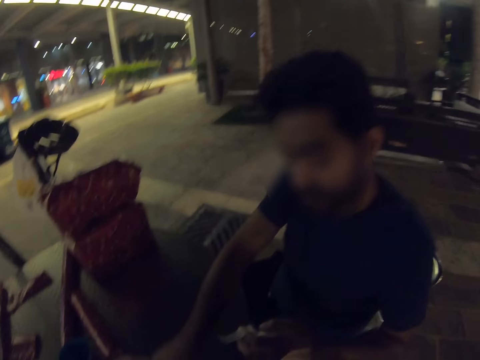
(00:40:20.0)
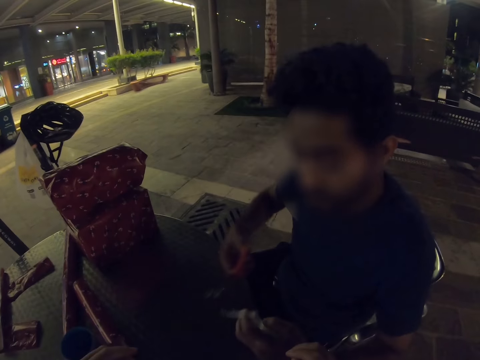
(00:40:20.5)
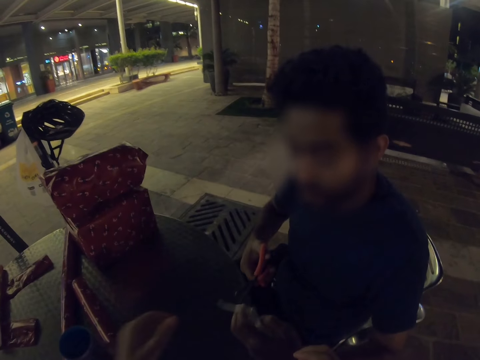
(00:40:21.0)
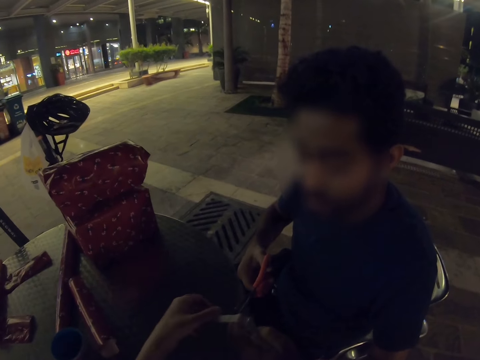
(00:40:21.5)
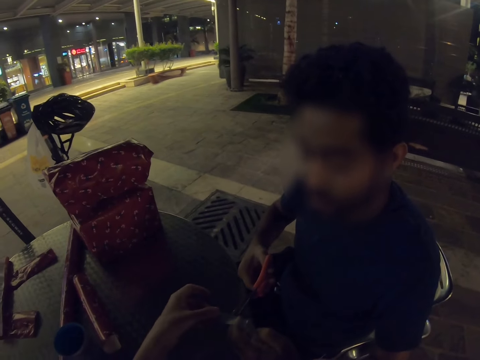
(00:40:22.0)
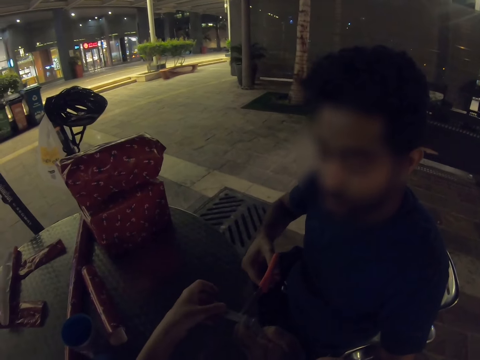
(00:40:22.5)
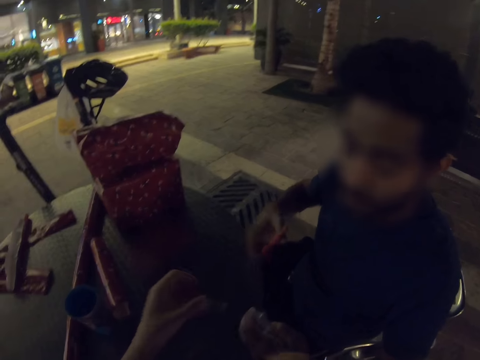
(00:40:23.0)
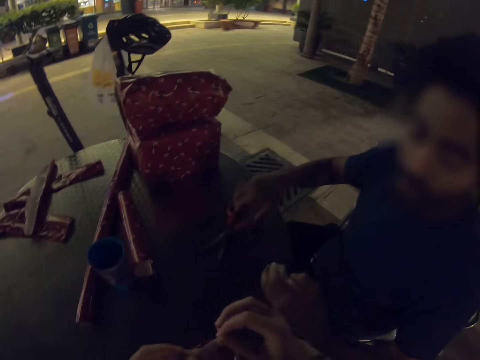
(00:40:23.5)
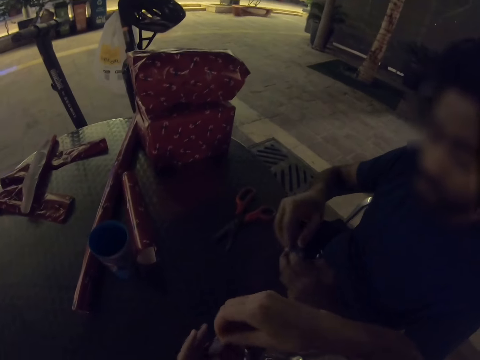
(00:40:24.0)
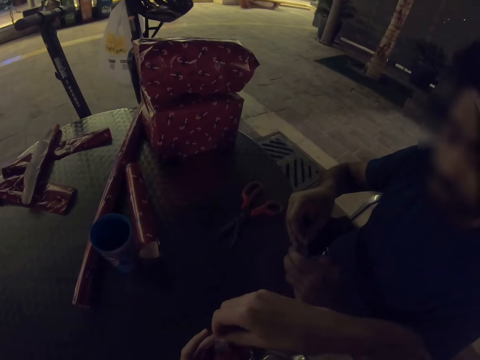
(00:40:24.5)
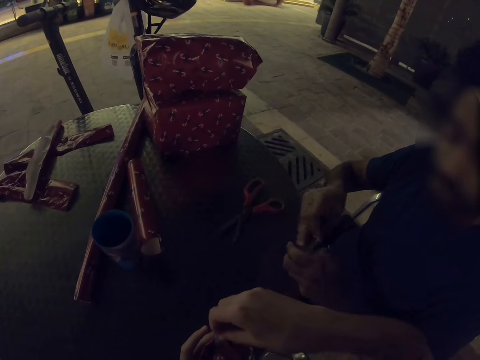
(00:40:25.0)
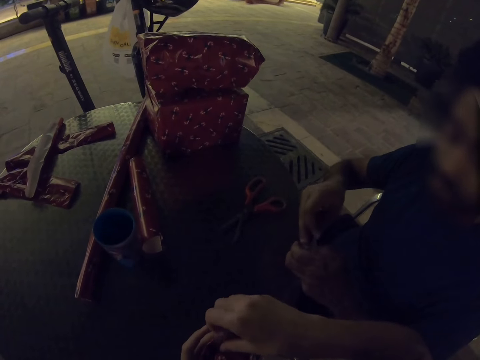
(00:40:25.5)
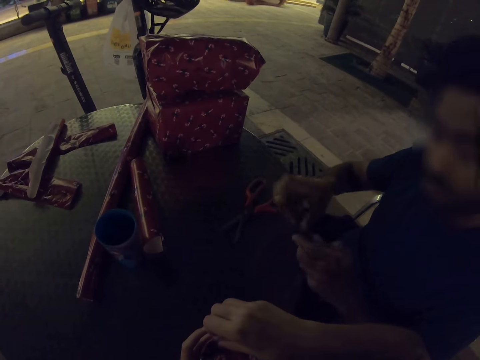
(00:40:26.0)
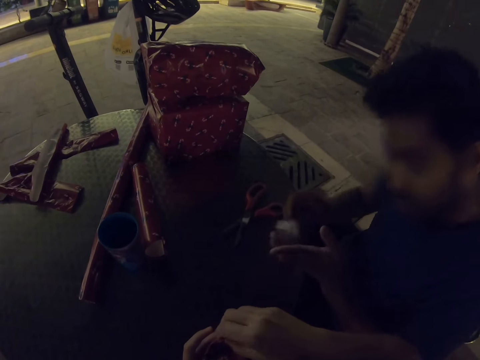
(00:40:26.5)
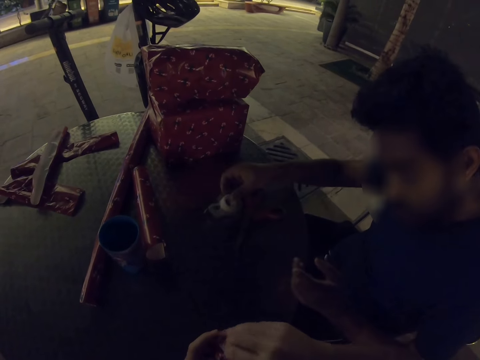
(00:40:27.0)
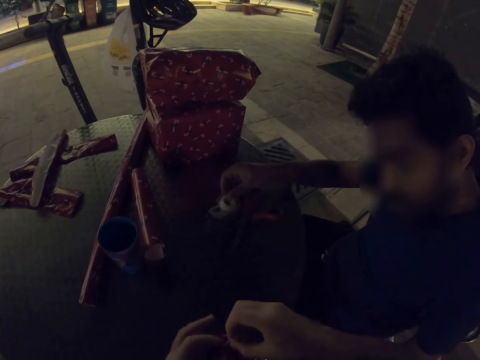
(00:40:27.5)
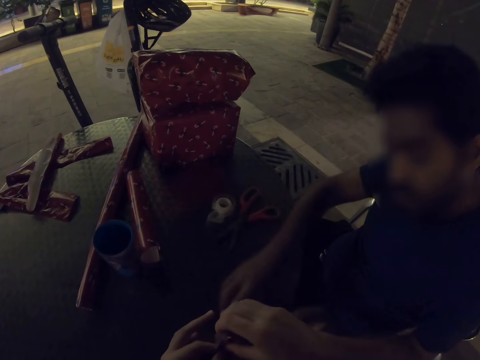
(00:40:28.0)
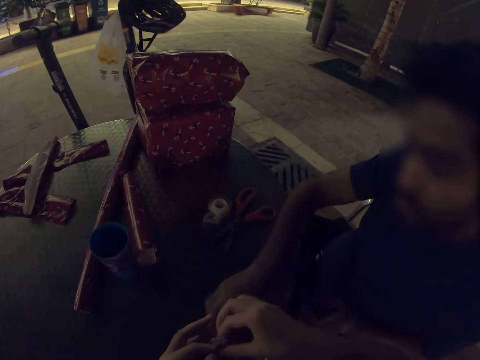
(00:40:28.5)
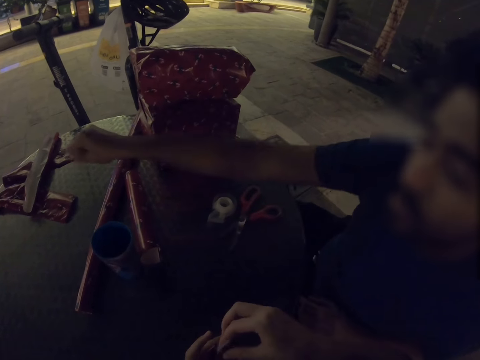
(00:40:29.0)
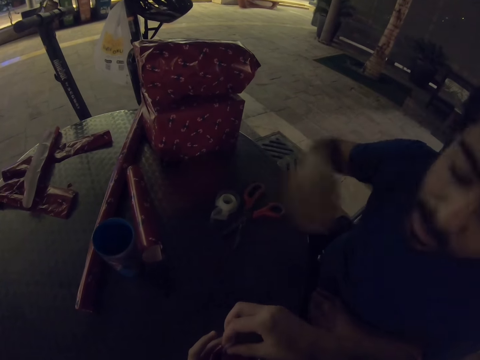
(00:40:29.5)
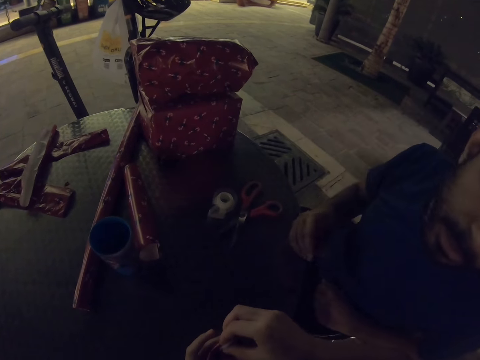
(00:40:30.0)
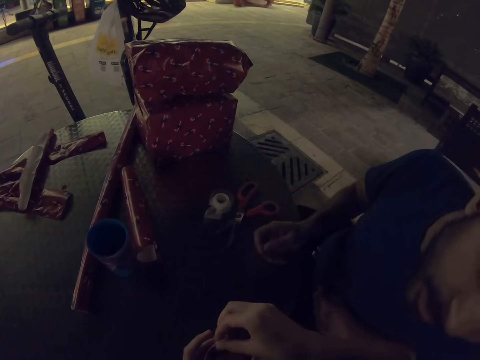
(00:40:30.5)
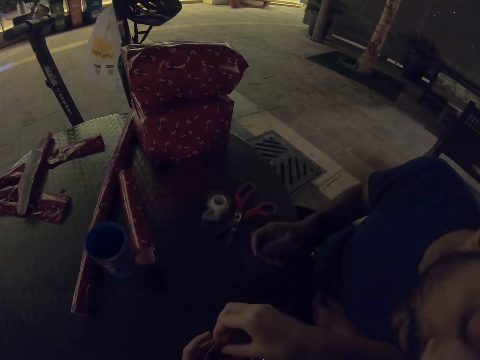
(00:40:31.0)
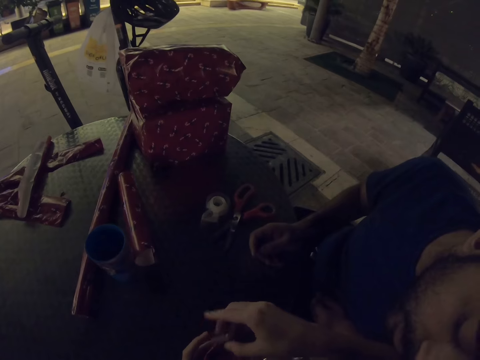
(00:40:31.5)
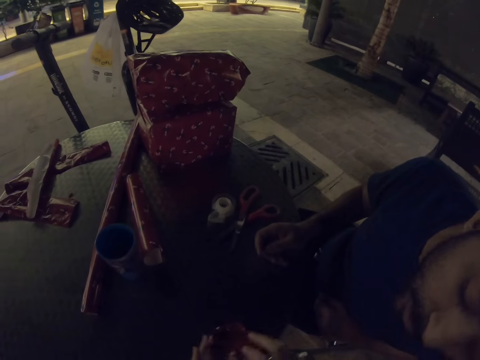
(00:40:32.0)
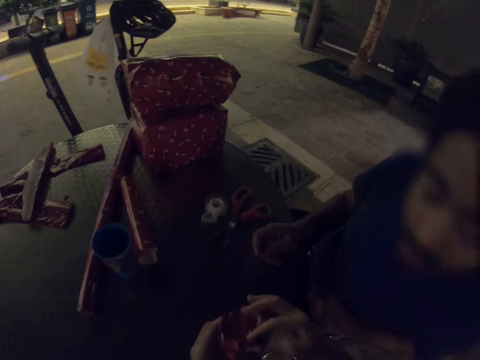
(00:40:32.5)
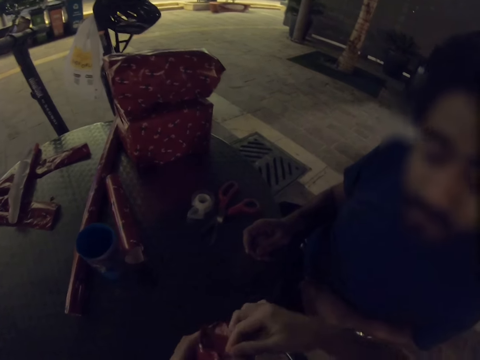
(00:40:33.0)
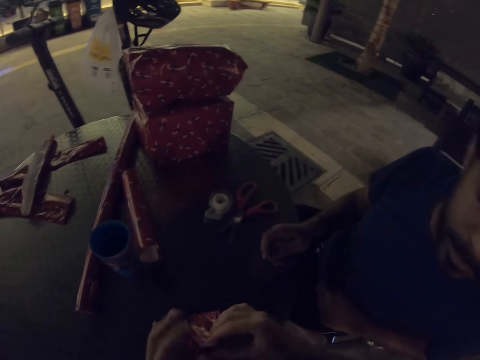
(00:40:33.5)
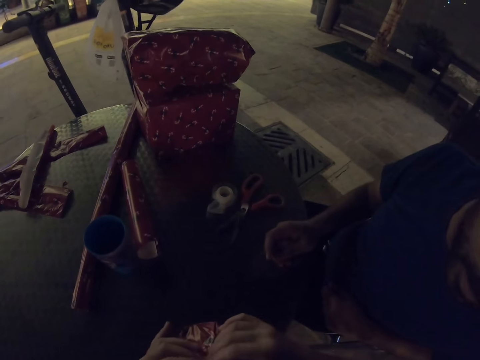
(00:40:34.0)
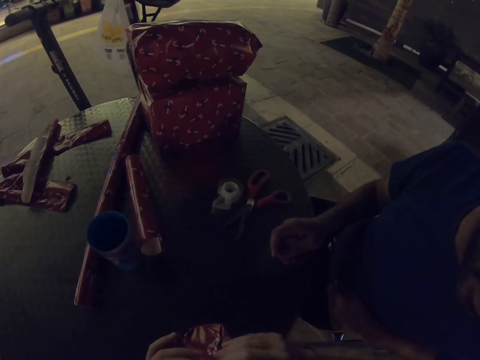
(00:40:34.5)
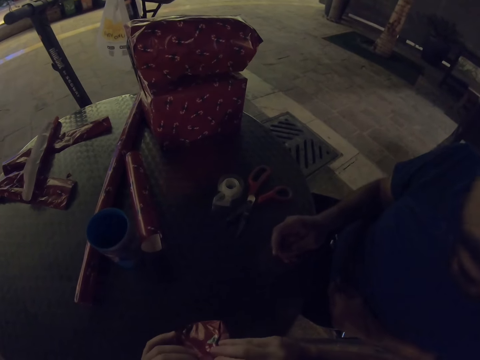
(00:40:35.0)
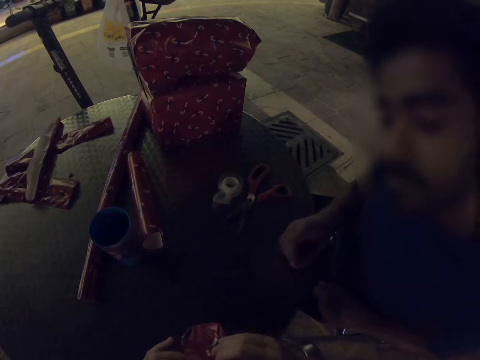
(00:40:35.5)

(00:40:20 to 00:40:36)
A man takes the scissors. The man holds the scissors. The camera wearer holds the end of the sellotape. The man cuts the sellotape with the scissors and puts the scissors on the table. The camera wearer puts the sellotape on the wrapping paper. The man pulls the sellotape, puts the sellotape on the table, takes a piece of the wrapping paper and drops the piece of the wrapping paper on the table. The camera wearer wraps the cup. The man looks at the cup.

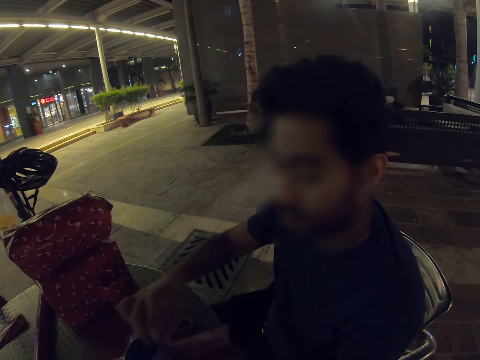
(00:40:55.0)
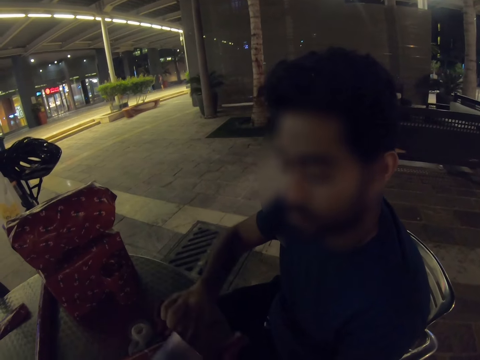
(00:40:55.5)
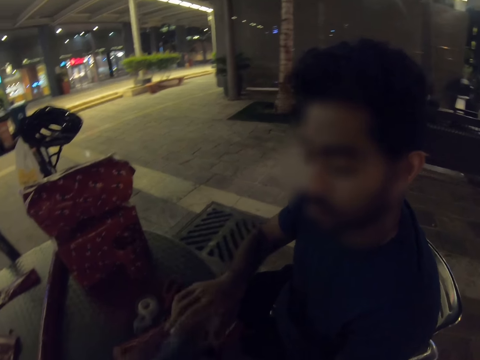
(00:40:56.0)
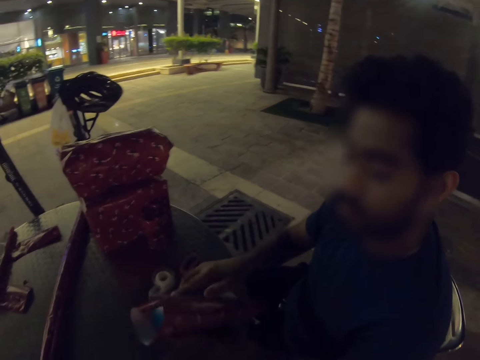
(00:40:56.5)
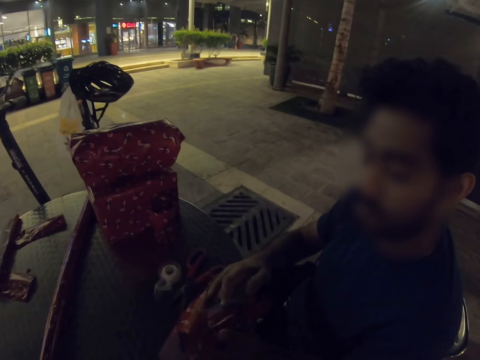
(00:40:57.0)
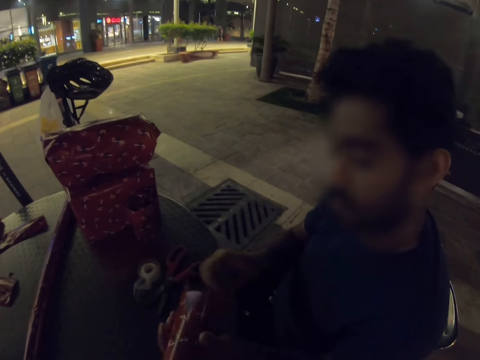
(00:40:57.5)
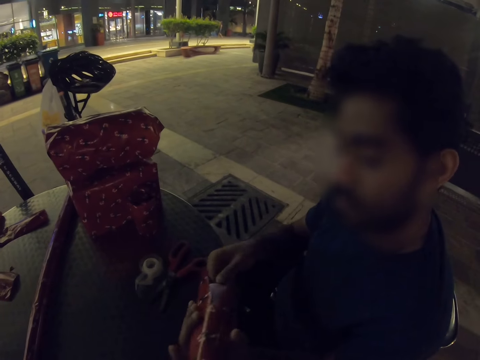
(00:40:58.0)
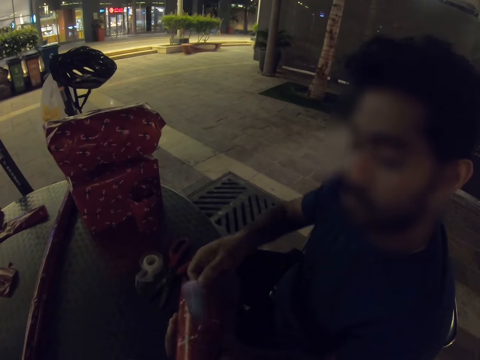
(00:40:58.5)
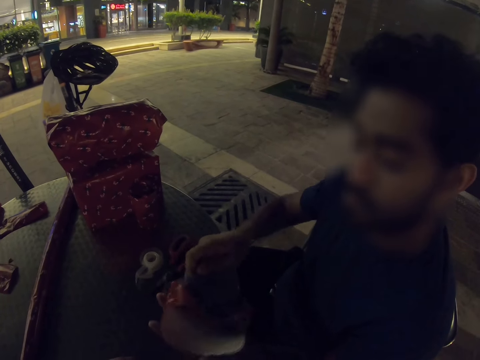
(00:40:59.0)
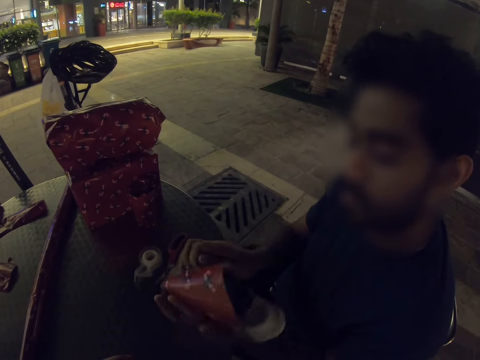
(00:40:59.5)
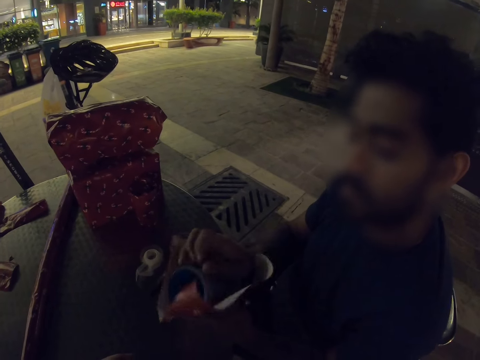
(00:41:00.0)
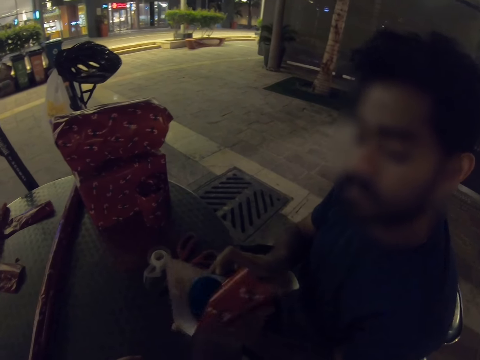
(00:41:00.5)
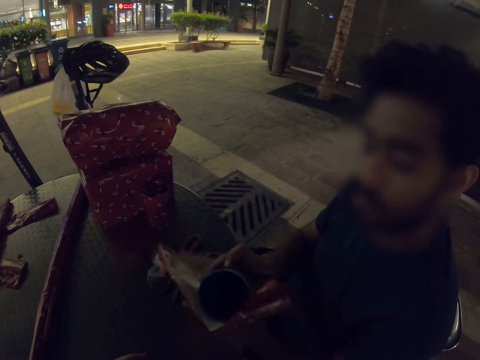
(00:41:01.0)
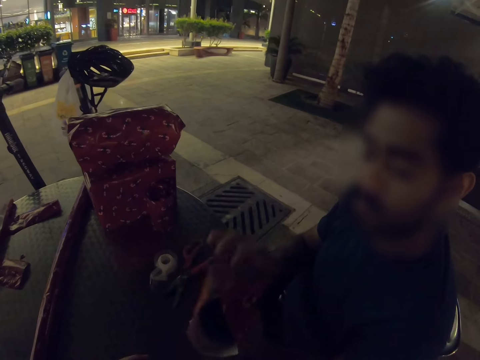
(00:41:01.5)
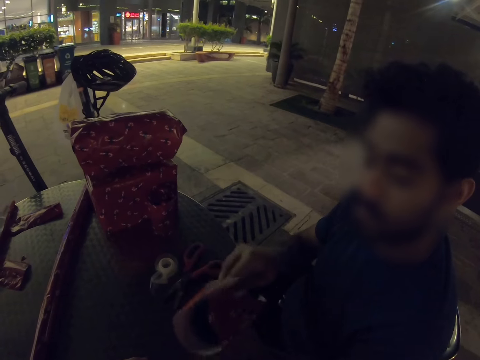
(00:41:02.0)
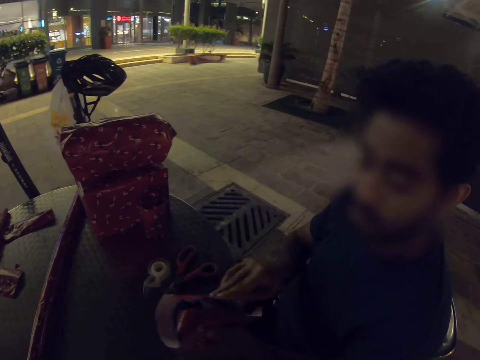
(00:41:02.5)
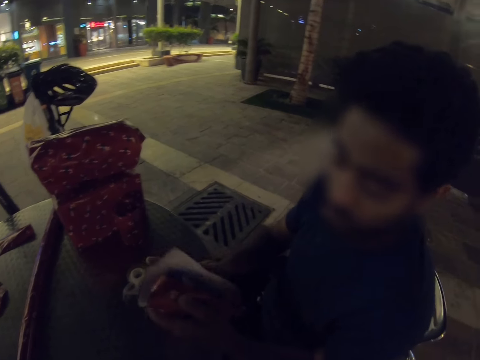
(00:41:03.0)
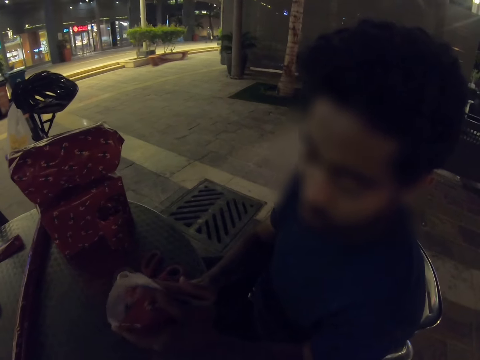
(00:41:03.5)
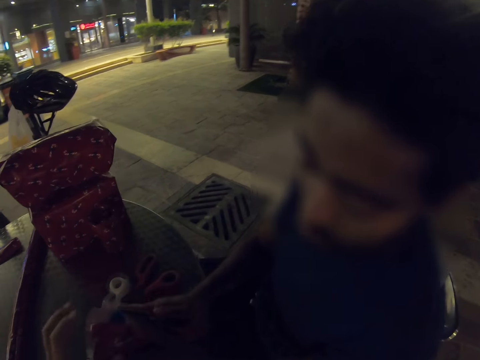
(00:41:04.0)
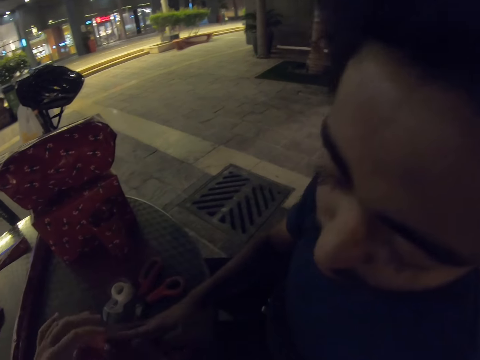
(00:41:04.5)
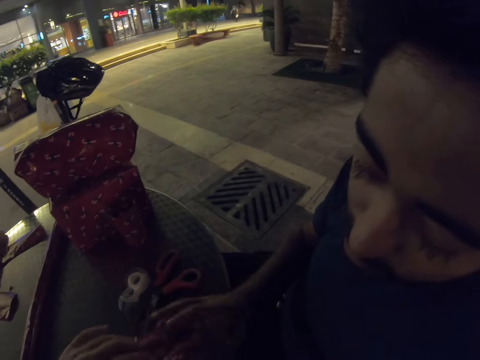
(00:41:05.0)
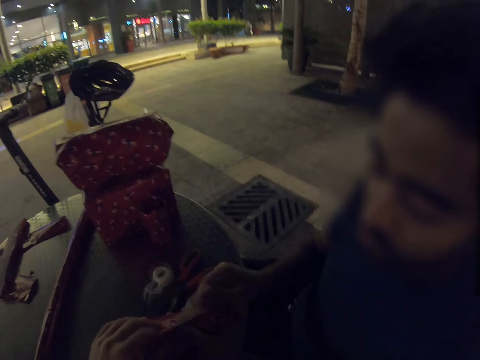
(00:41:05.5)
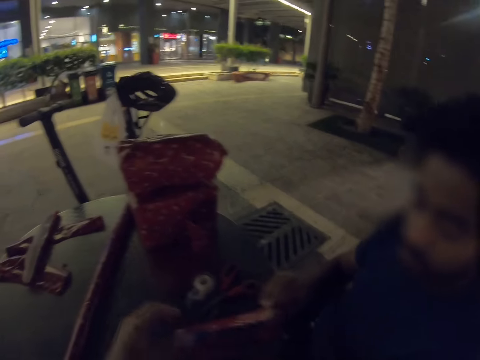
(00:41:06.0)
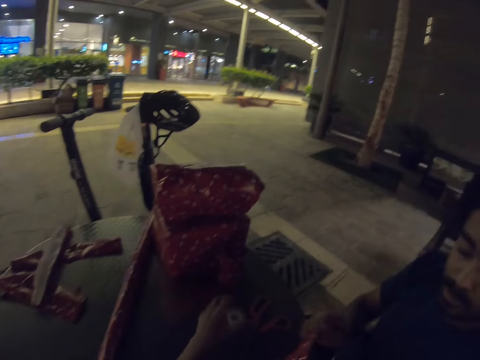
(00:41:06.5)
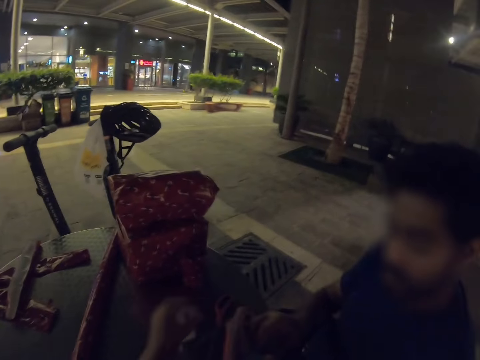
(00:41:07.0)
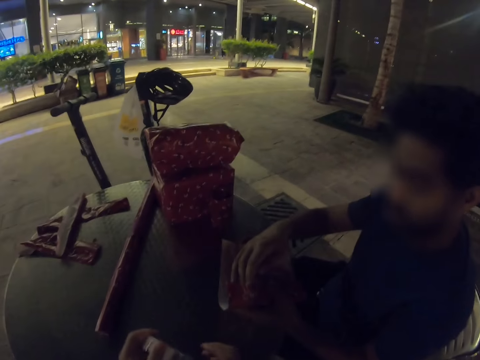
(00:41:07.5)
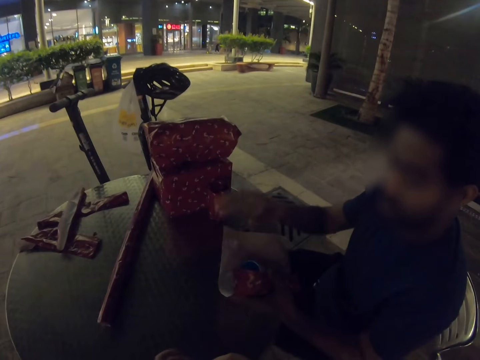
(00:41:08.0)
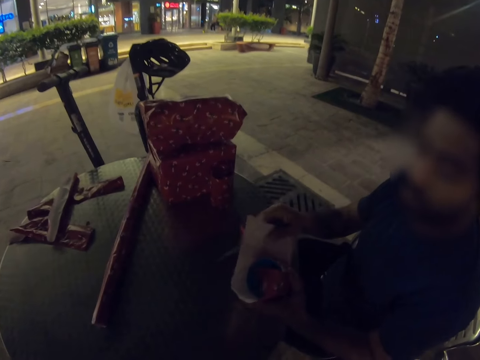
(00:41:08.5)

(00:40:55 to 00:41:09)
A man wraps the cup. The man turns the cup. The man wraps the cup. The camera wearer wraps the cup. They touch the wrapping paper and take the sellotape.
